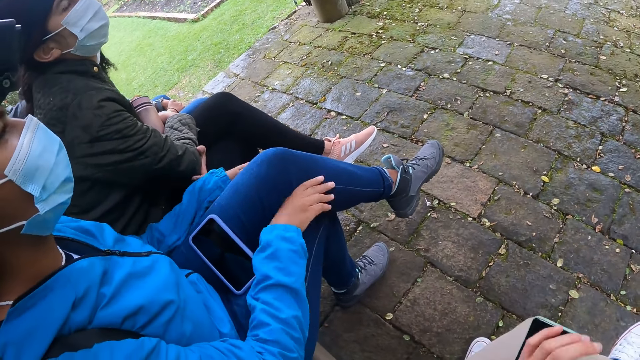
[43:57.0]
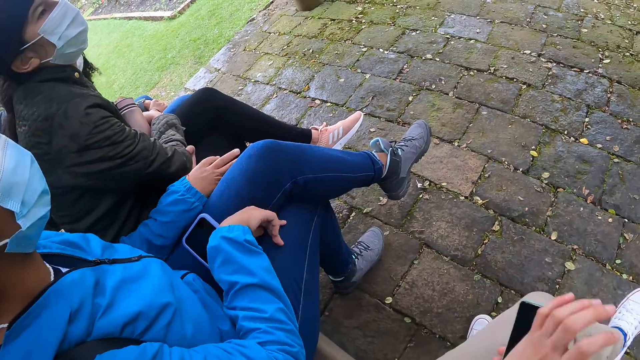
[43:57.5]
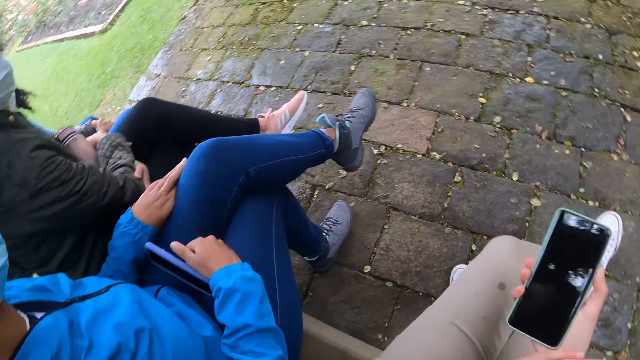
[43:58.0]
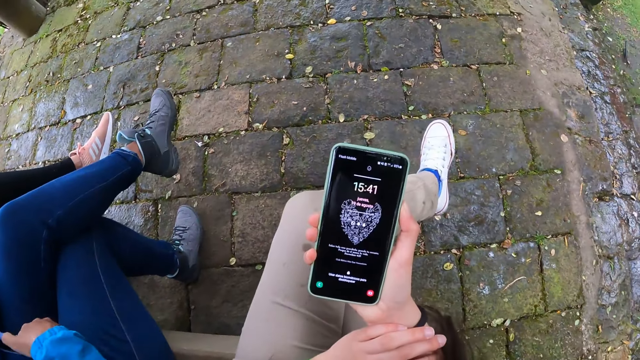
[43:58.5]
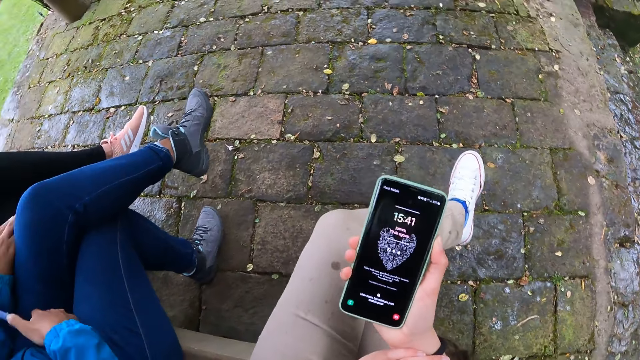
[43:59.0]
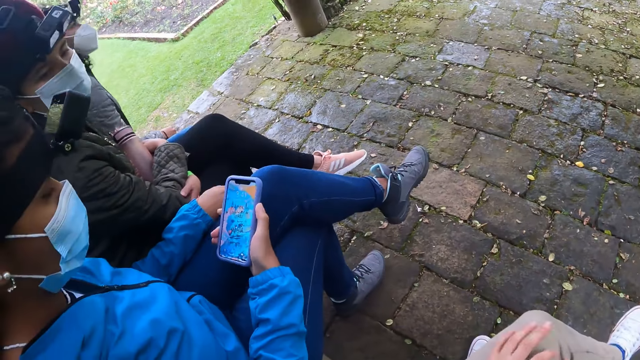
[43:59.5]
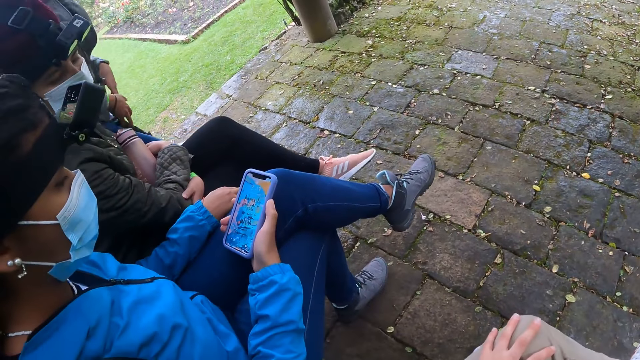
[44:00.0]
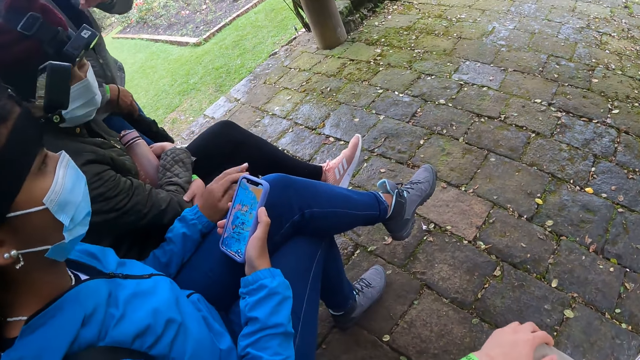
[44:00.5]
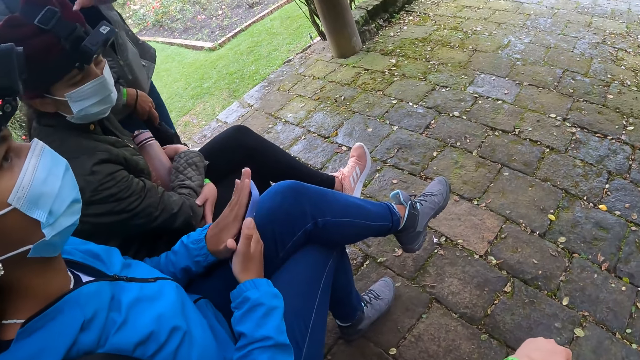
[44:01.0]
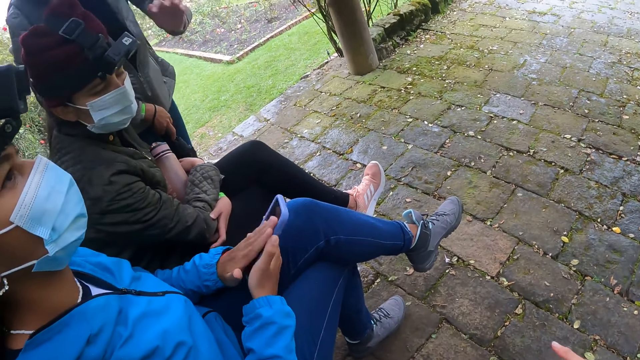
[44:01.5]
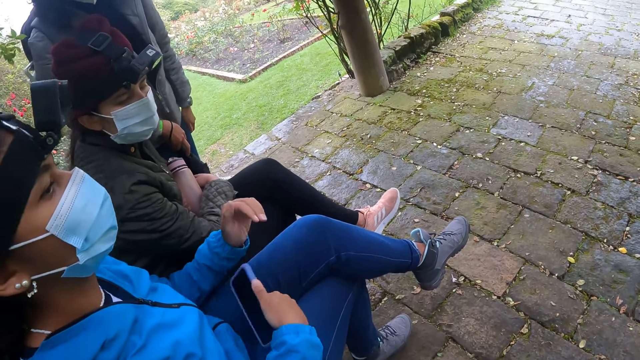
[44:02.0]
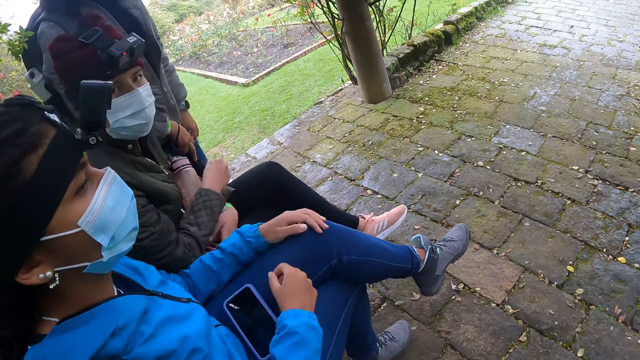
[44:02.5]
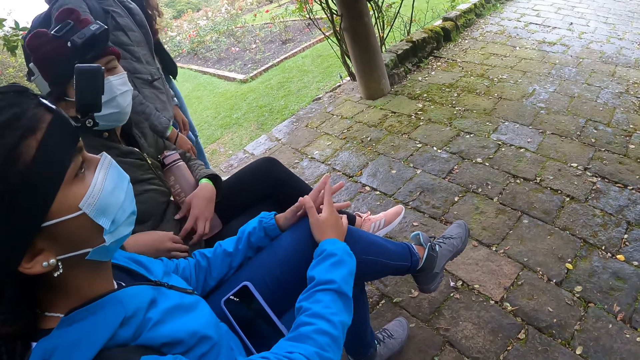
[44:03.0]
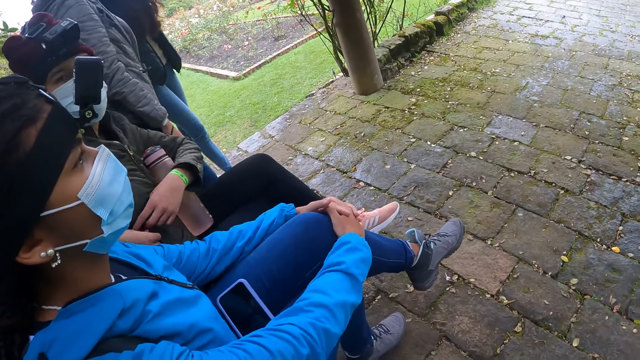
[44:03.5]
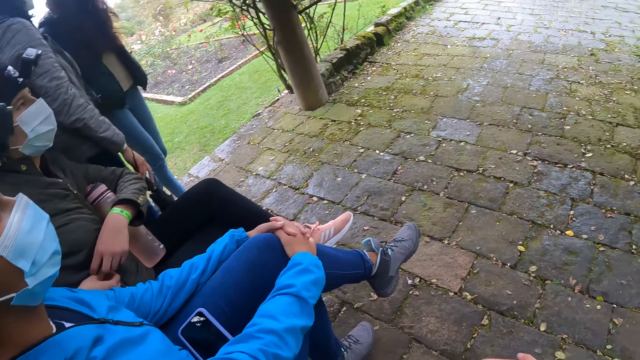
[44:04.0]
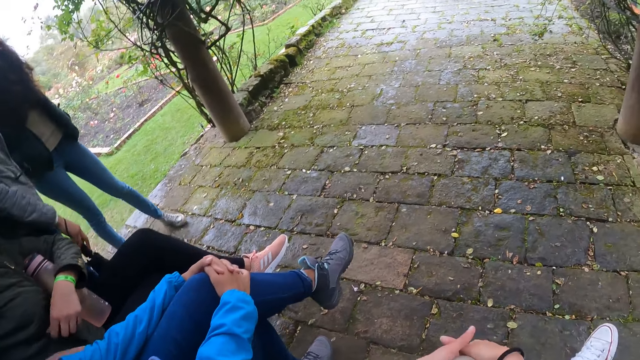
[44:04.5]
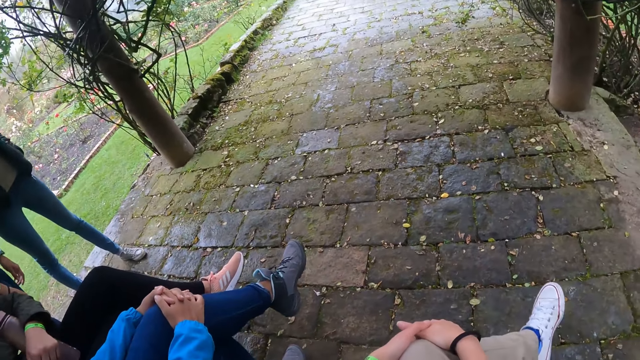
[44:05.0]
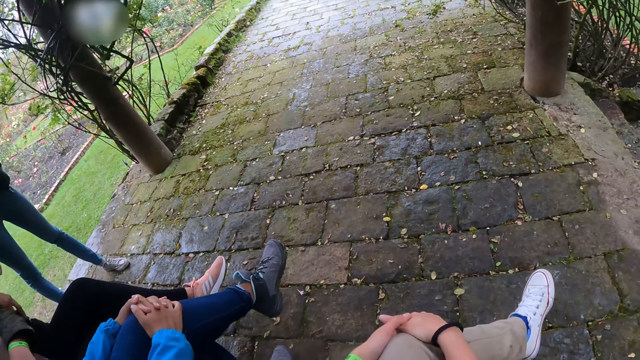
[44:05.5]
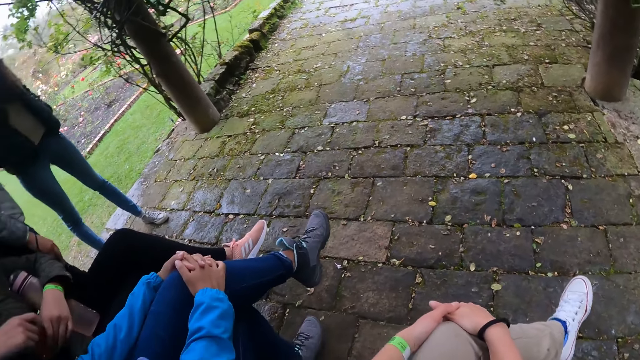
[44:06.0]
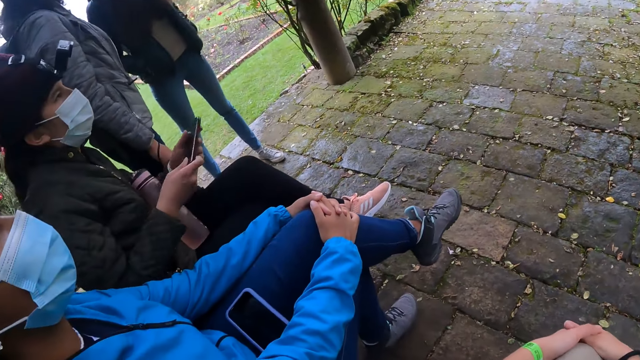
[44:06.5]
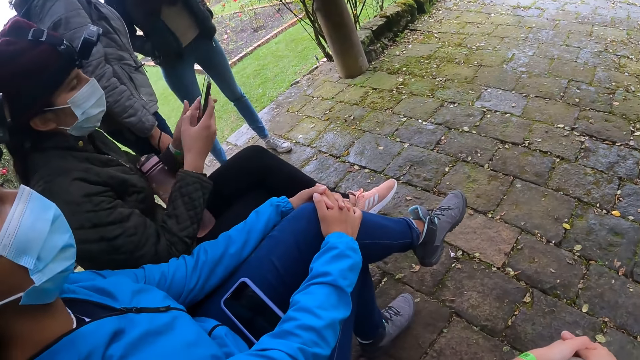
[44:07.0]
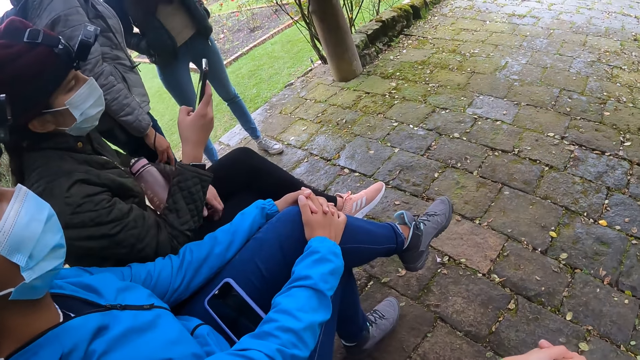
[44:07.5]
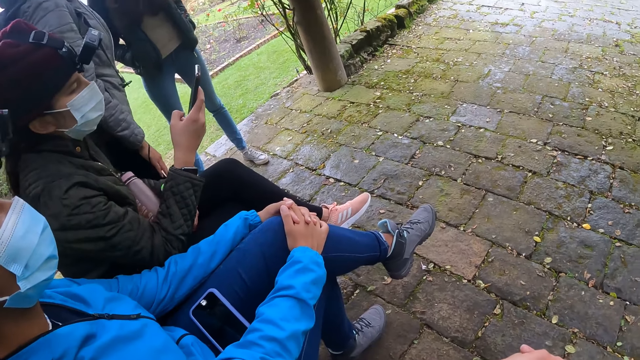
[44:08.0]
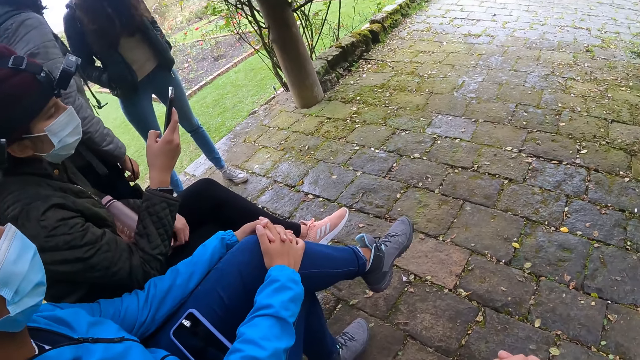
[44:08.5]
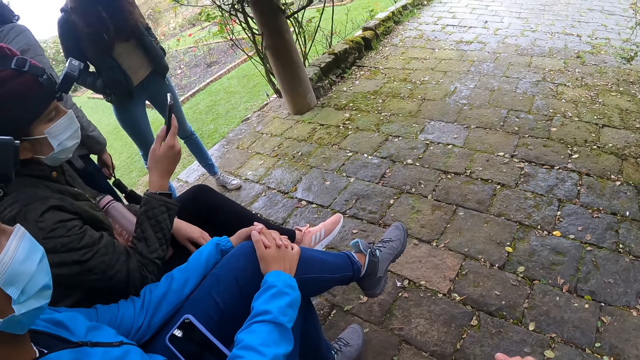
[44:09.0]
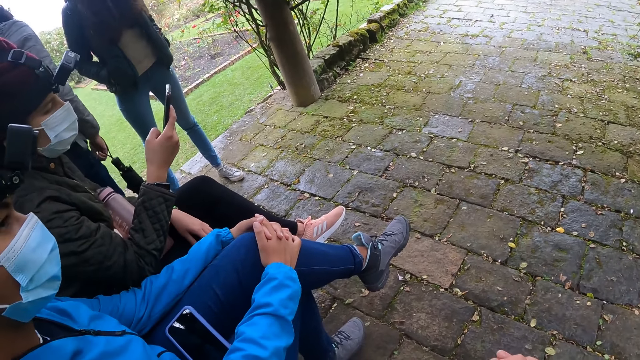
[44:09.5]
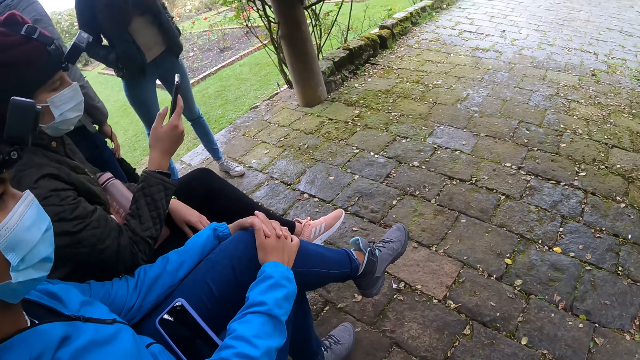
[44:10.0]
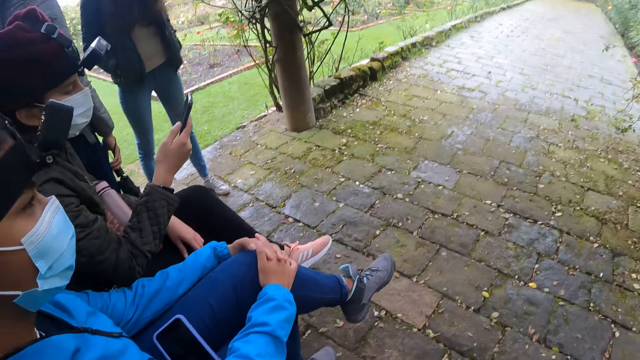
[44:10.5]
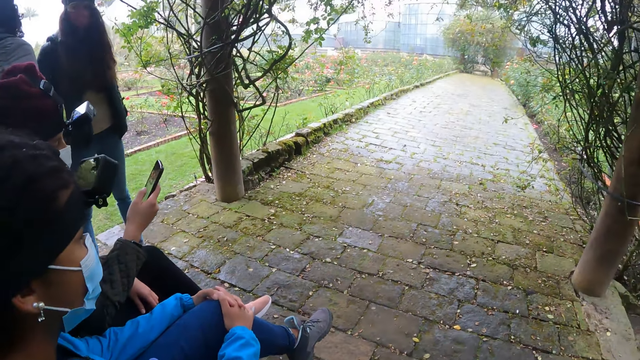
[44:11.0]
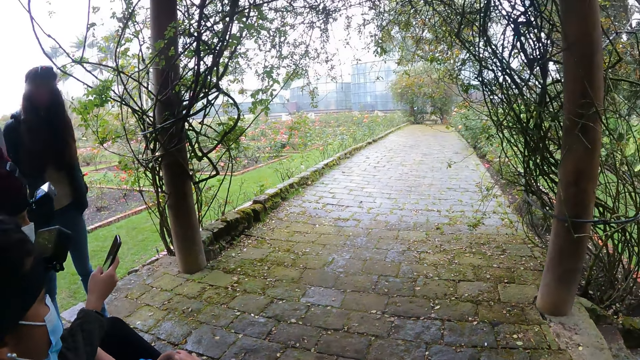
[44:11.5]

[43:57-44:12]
The camera wearer looks at the phone. A woman stands from the bench. The camera wearer looks around. Another woman wipes the phone screen with her left palm. The first woman touches the camera on a third woman's head with her left hand. The second woman drops the phone on her lap with her right hand. The third woman unzips her jacket pocket with her right hand, takes a phone from the jacket with her right hand and operates the phone with her right hand.

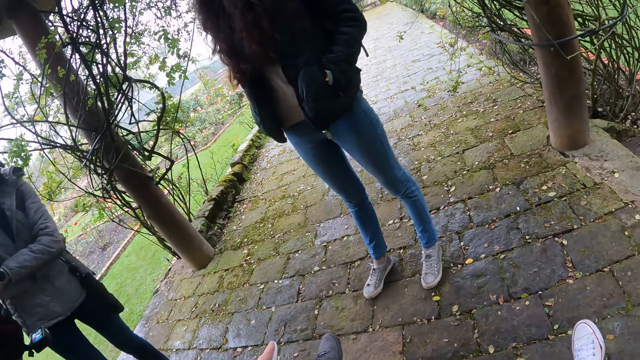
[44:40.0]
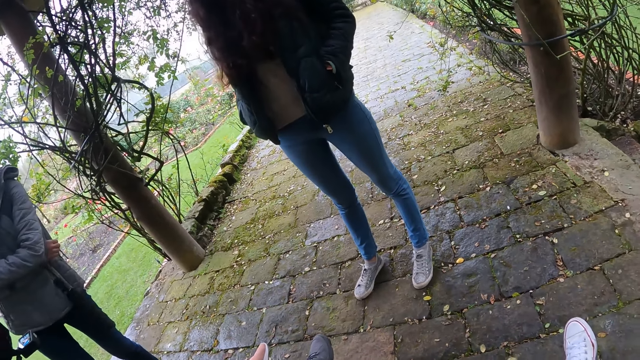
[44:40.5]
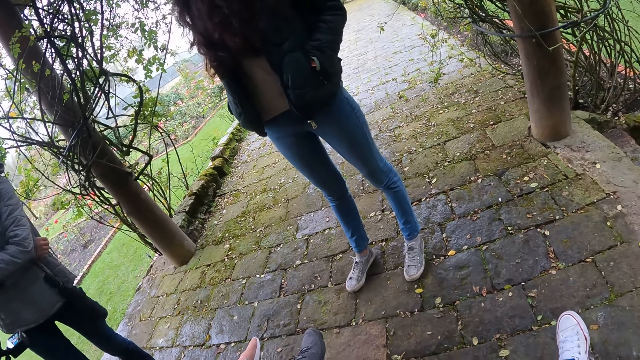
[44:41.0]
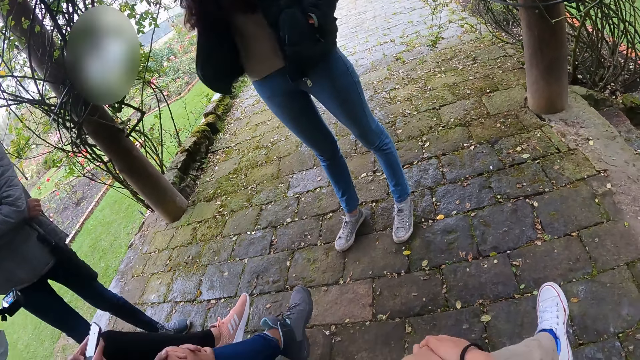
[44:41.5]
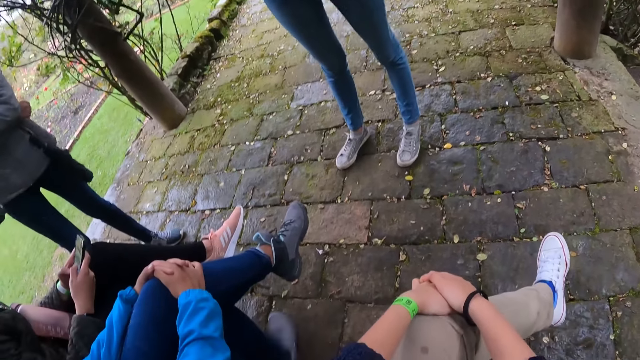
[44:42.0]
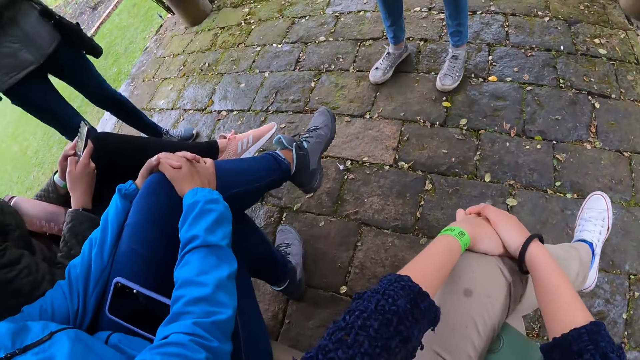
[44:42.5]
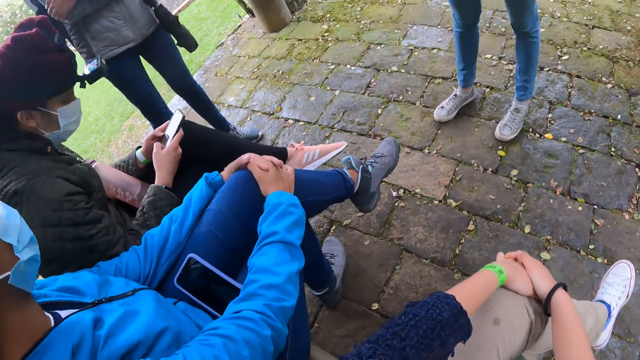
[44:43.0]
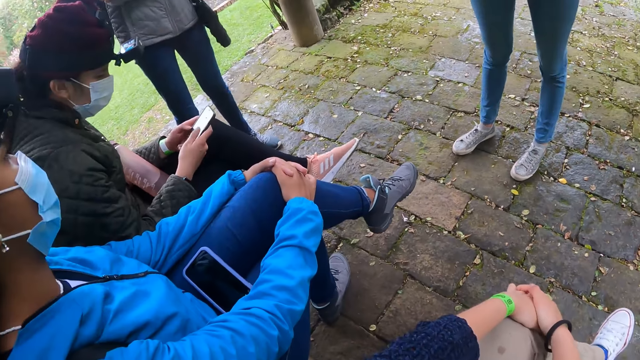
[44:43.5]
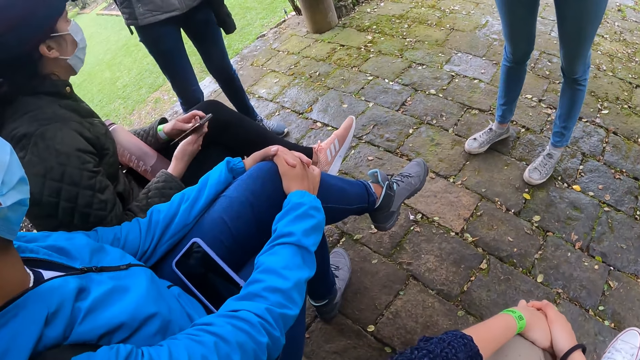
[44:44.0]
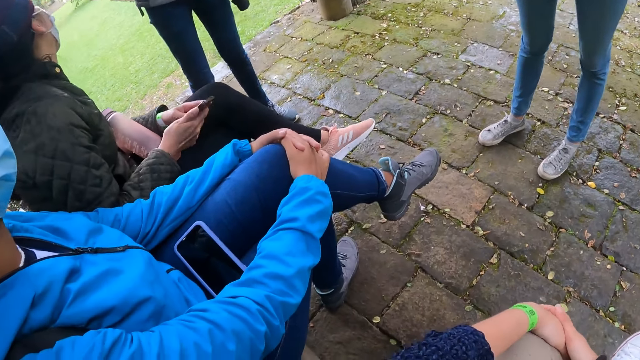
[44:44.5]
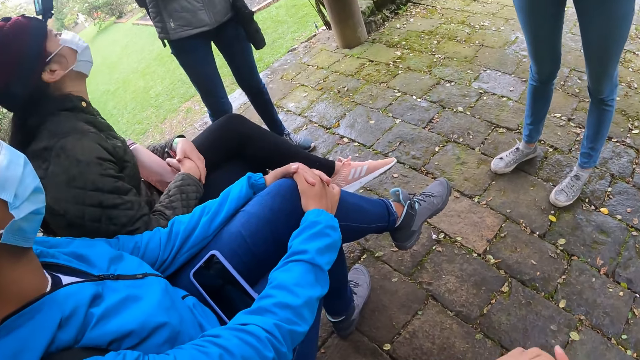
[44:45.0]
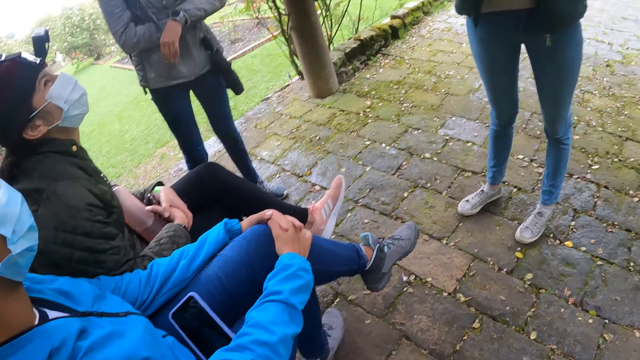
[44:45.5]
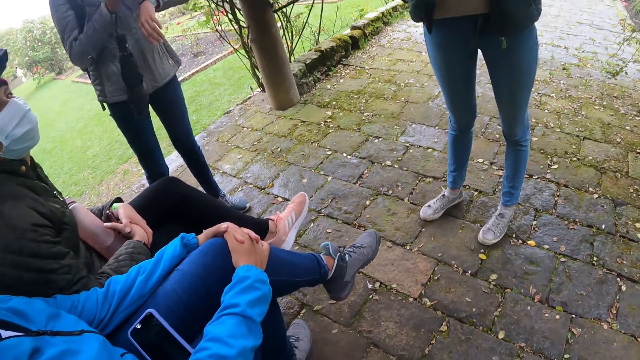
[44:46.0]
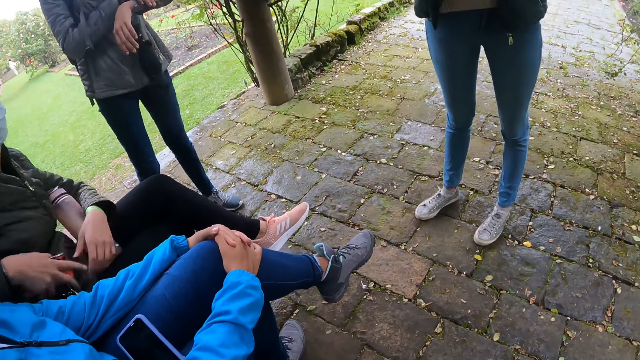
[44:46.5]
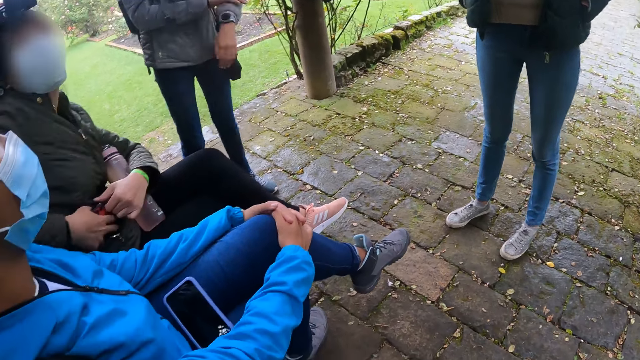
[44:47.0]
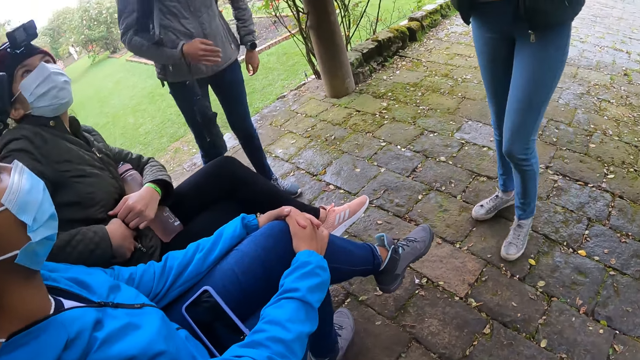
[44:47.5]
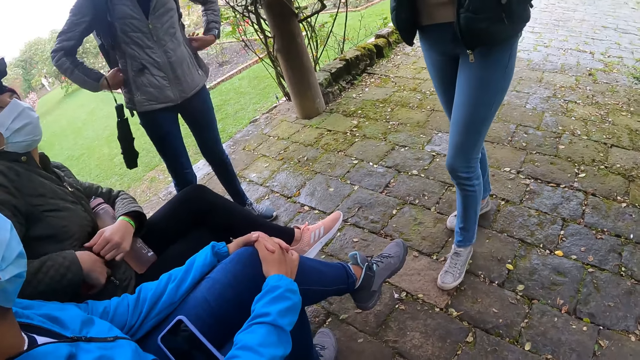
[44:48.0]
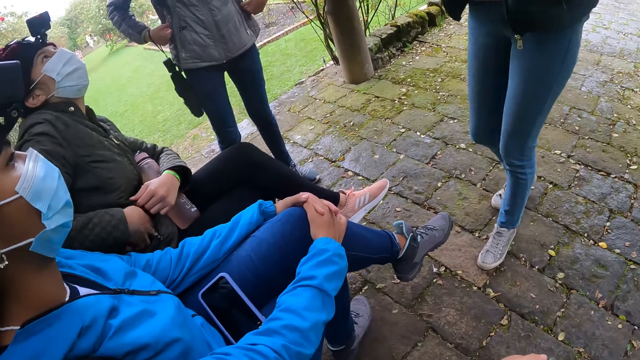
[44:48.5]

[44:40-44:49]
A woman interacts with the camera wearer and the other women. One of the other women checks the time on a watch on her left wrist. Another woman puts the phone in her jacket pocket with her right hand.
